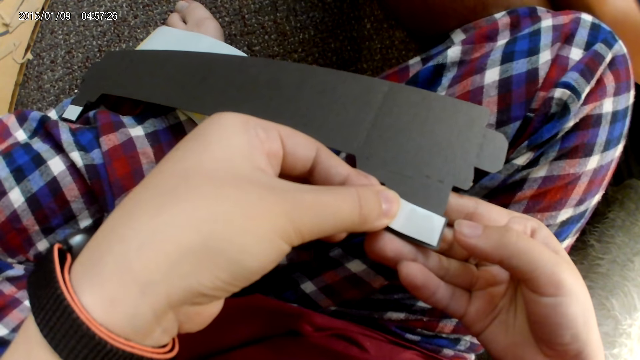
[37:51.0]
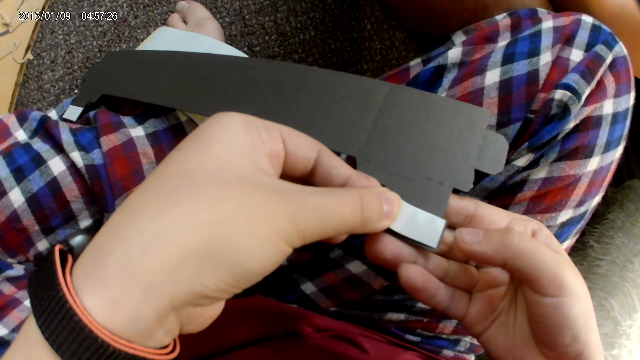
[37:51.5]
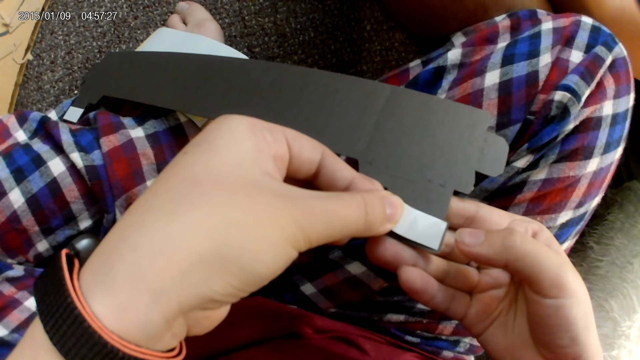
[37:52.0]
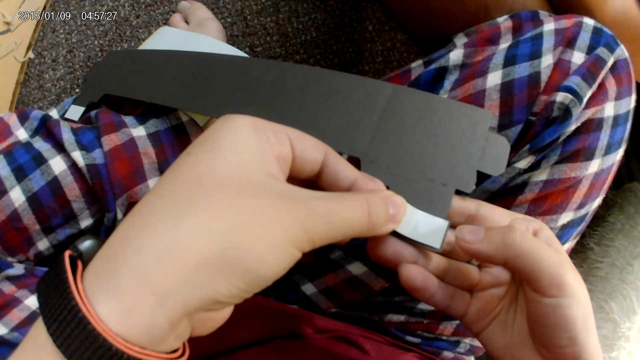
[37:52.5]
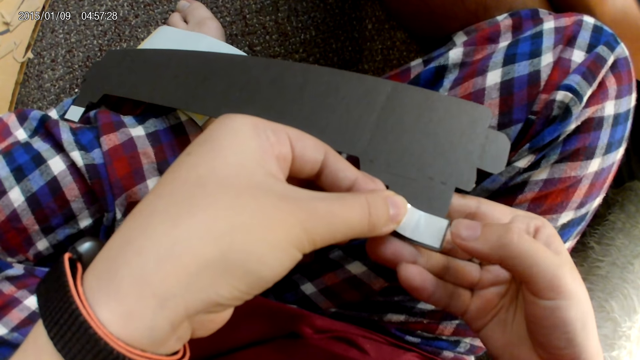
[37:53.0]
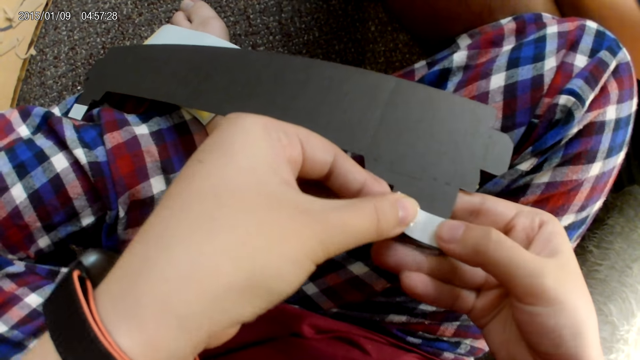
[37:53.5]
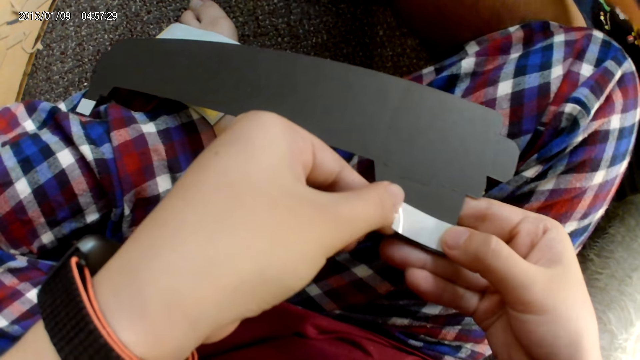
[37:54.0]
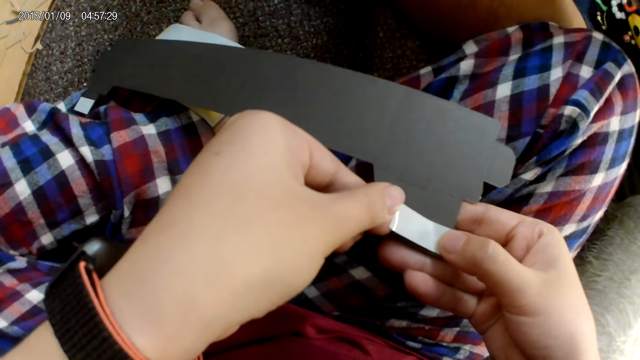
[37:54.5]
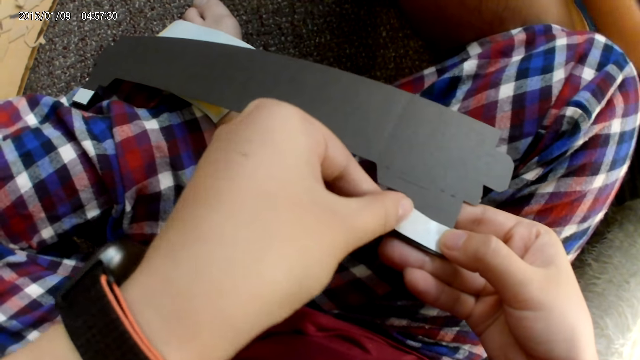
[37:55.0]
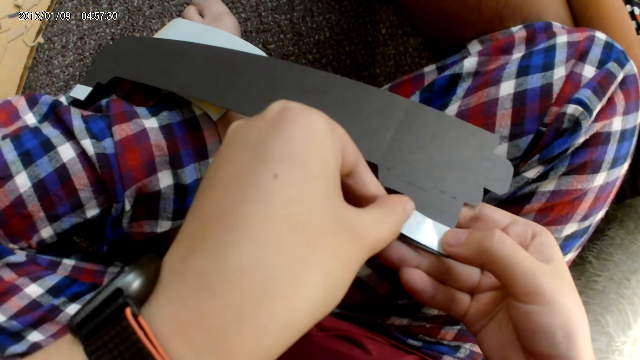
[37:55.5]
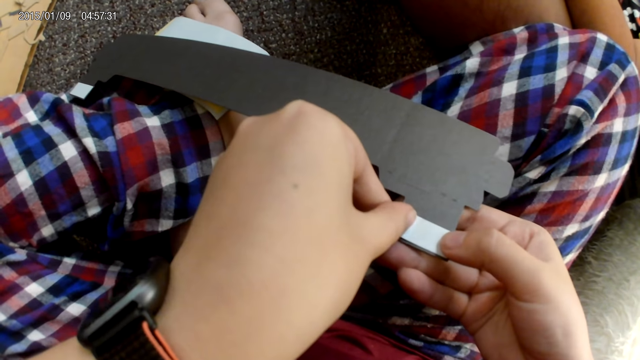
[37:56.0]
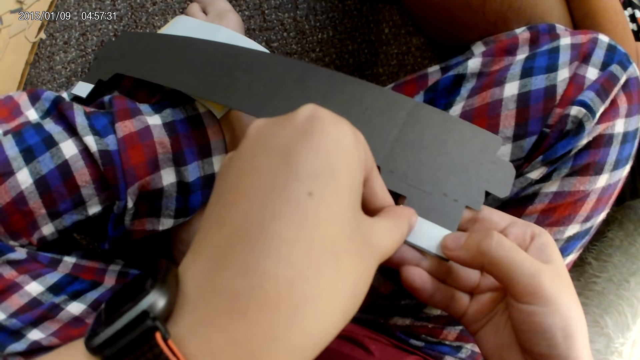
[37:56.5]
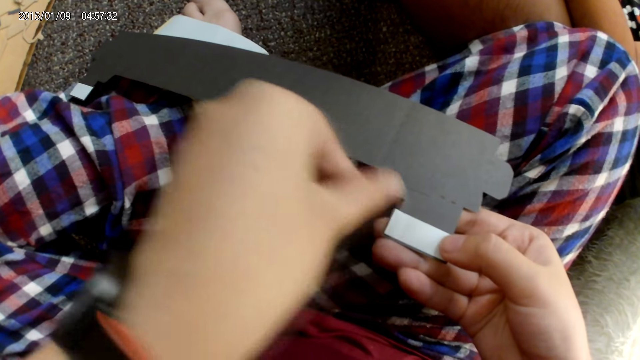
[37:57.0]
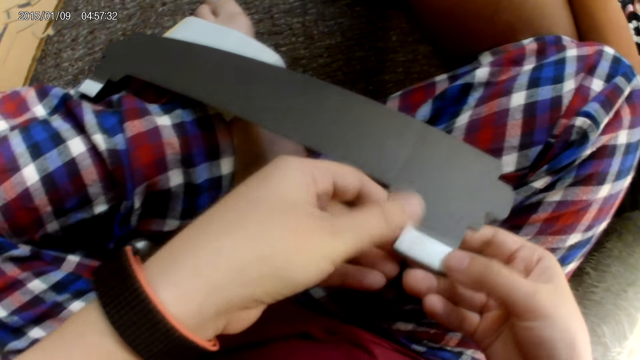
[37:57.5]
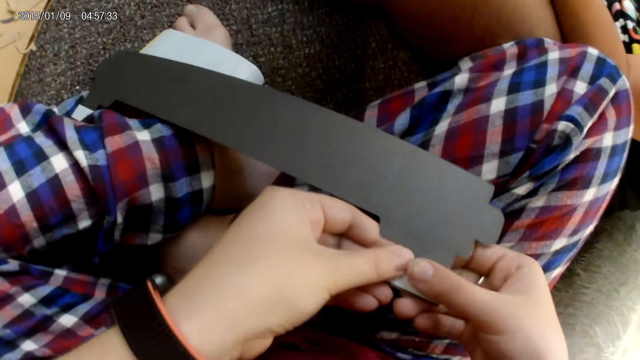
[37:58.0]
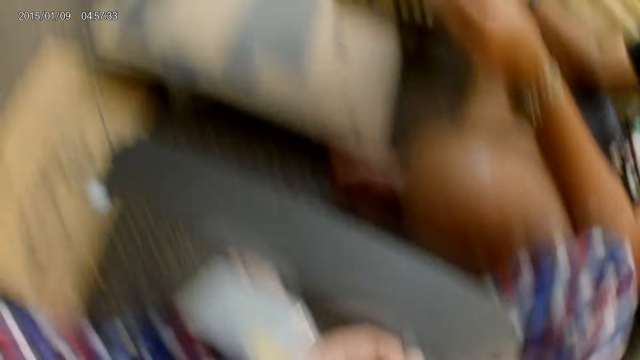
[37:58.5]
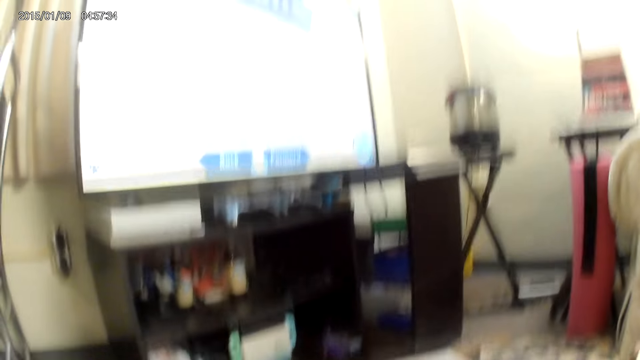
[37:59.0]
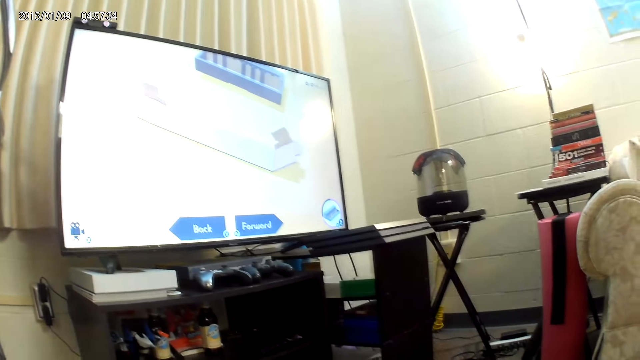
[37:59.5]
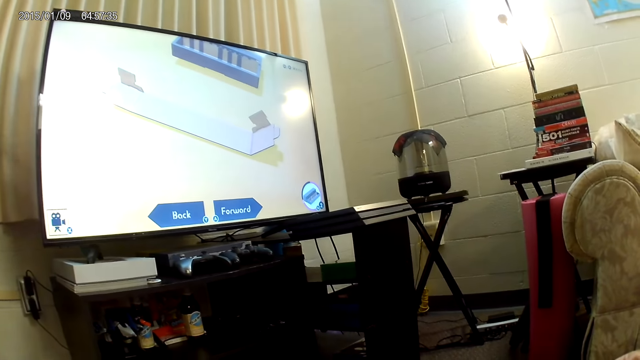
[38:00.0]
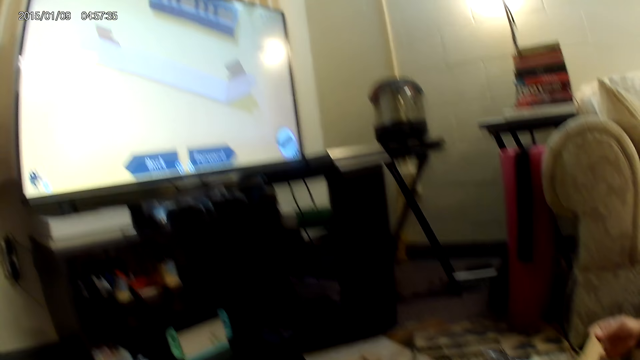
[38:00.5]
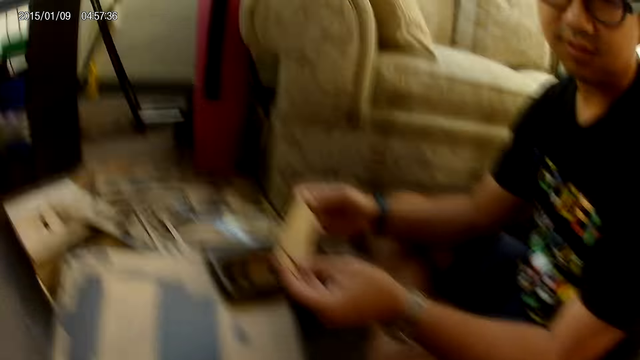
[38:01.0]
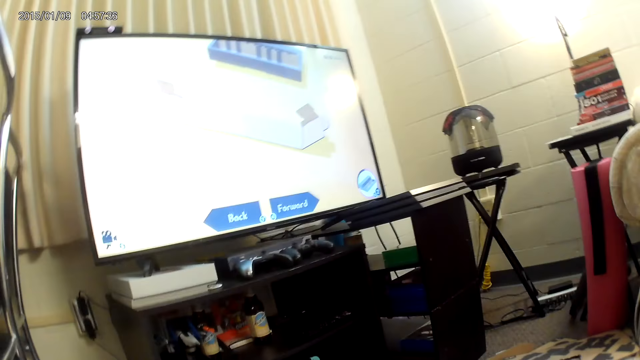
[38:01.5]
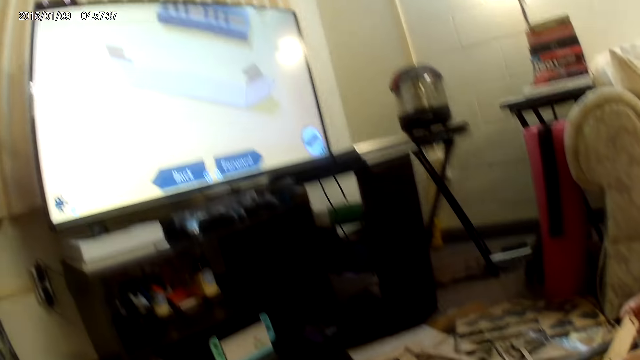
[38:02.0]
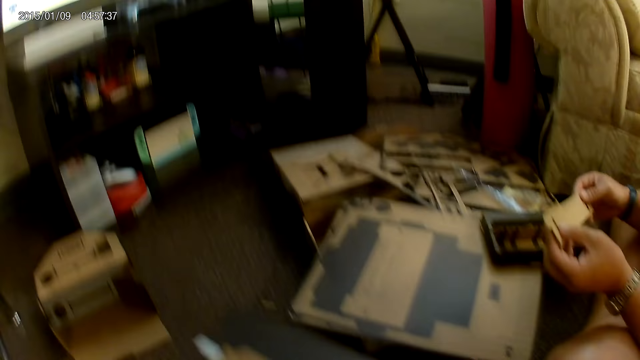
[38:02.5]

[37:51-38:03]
The camera wearer sticks the plaster on the cardboard with her left hand. She looks at the screen.

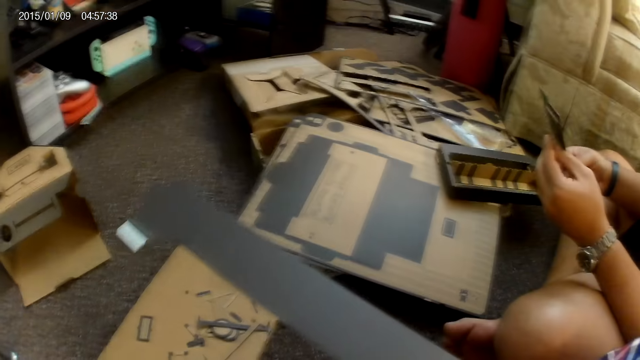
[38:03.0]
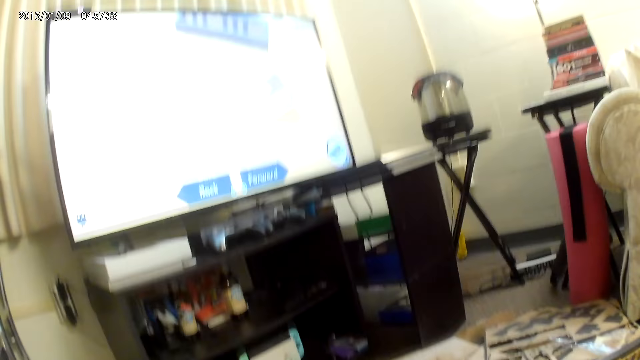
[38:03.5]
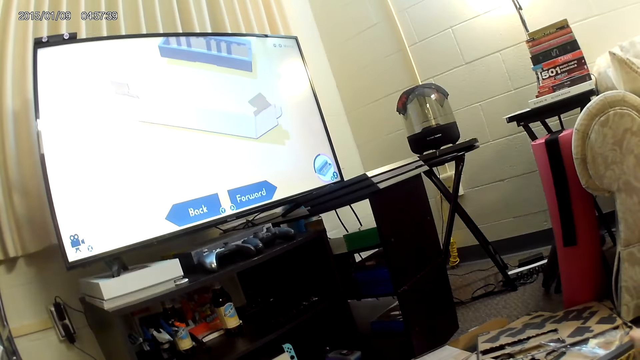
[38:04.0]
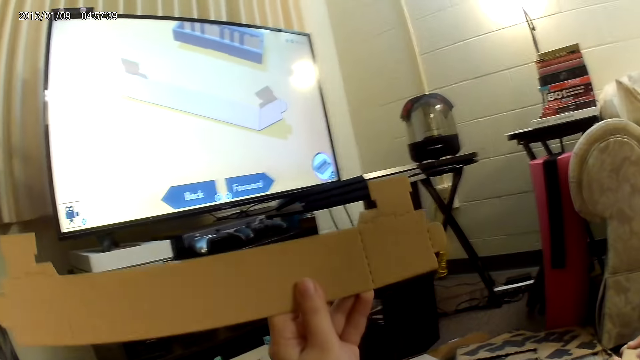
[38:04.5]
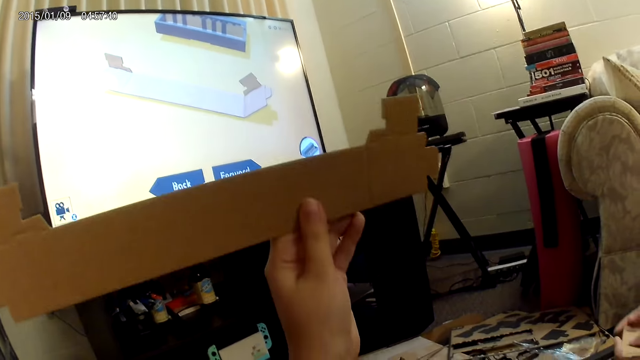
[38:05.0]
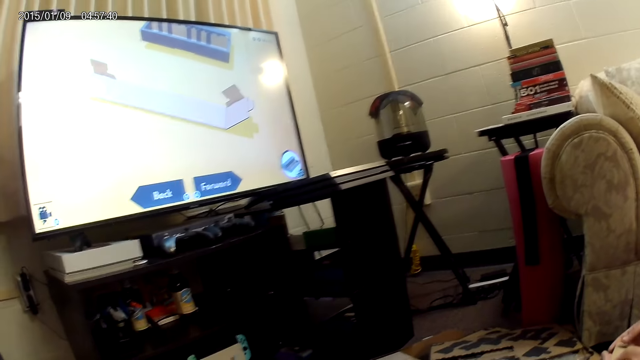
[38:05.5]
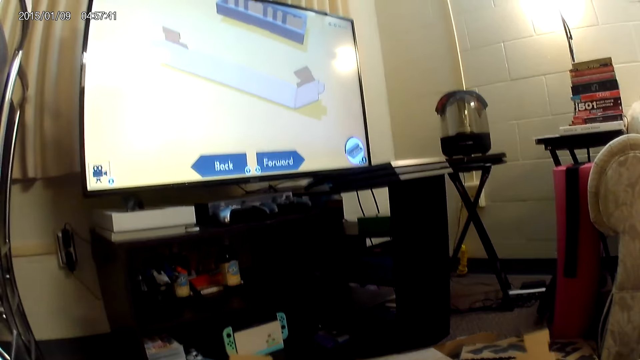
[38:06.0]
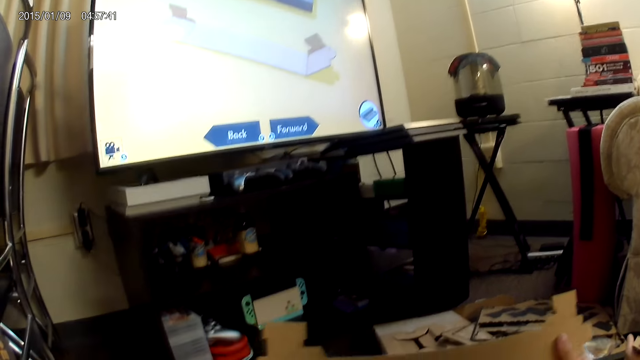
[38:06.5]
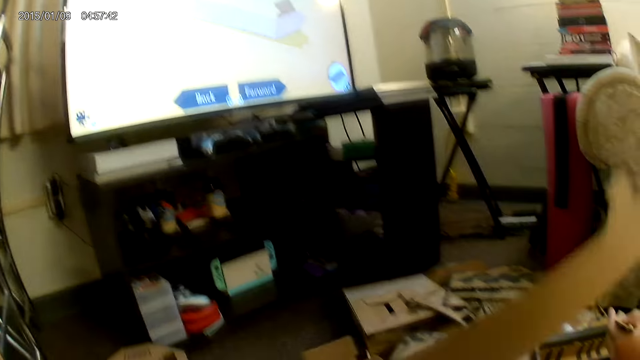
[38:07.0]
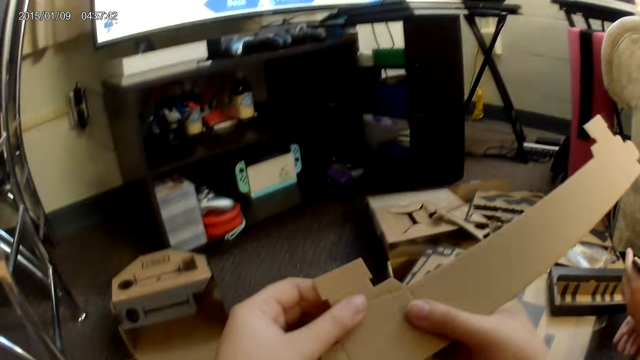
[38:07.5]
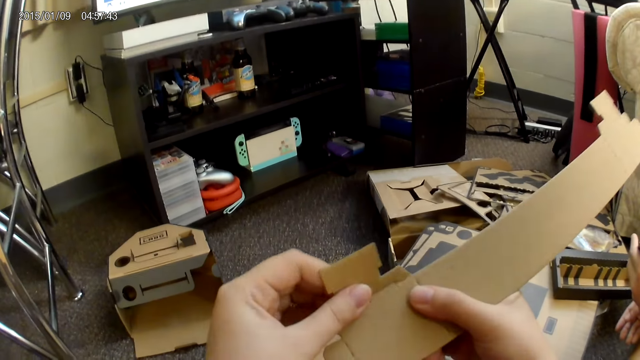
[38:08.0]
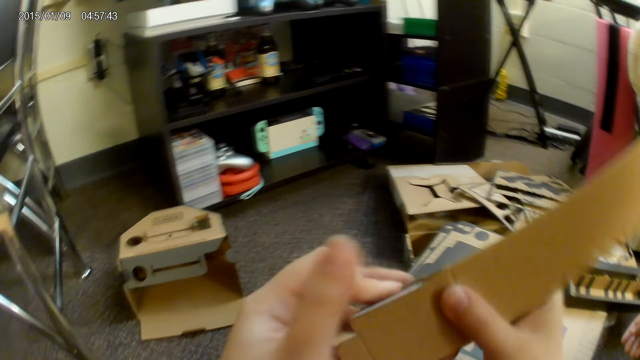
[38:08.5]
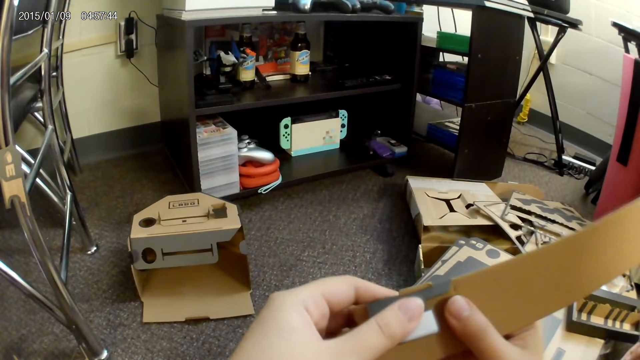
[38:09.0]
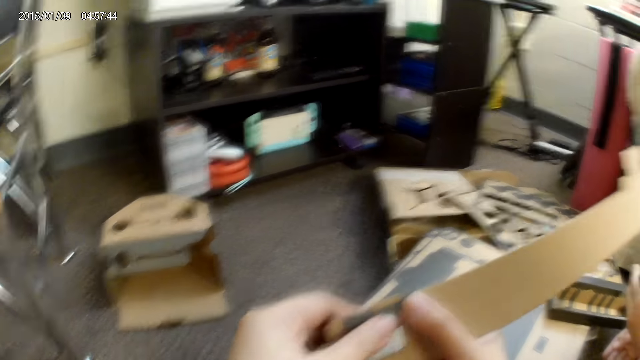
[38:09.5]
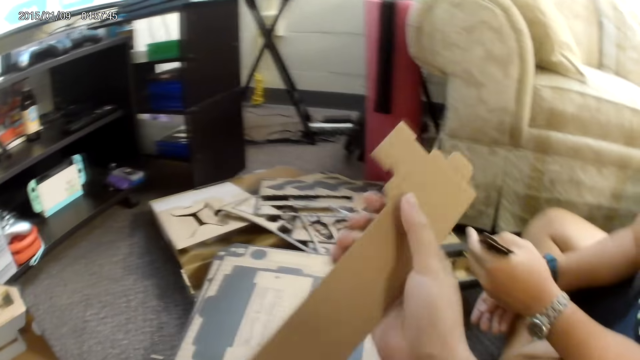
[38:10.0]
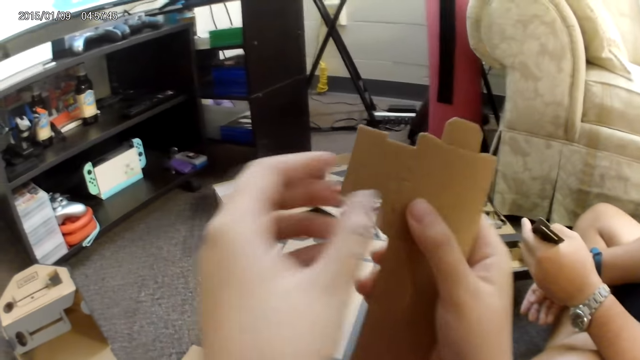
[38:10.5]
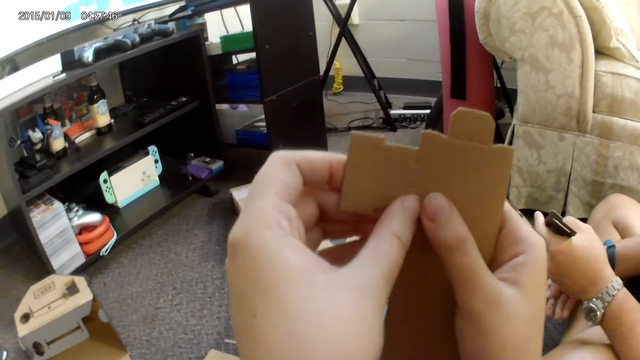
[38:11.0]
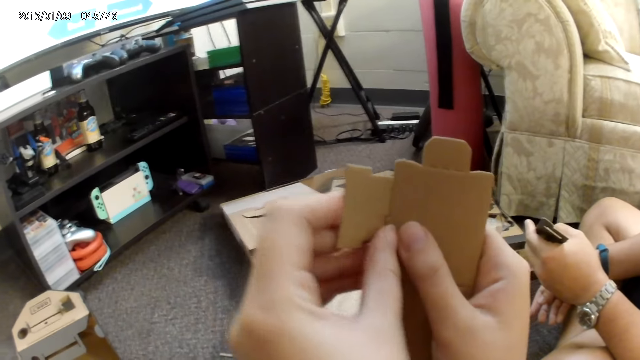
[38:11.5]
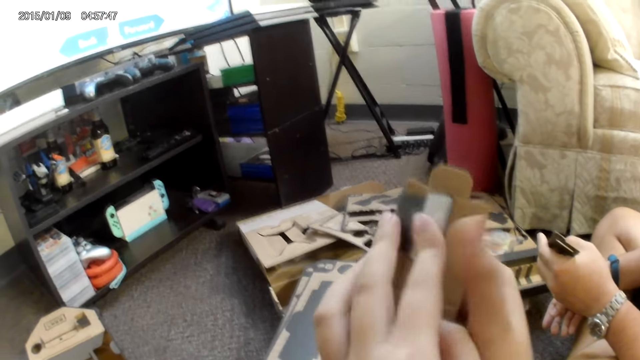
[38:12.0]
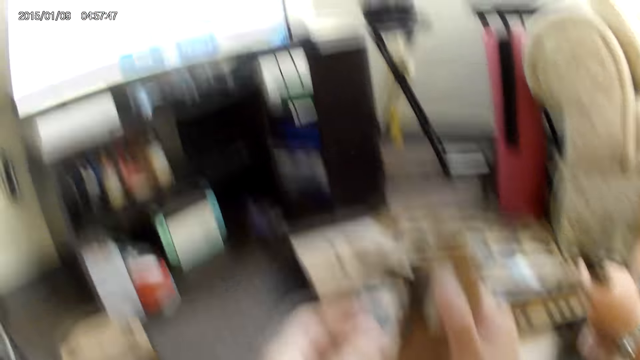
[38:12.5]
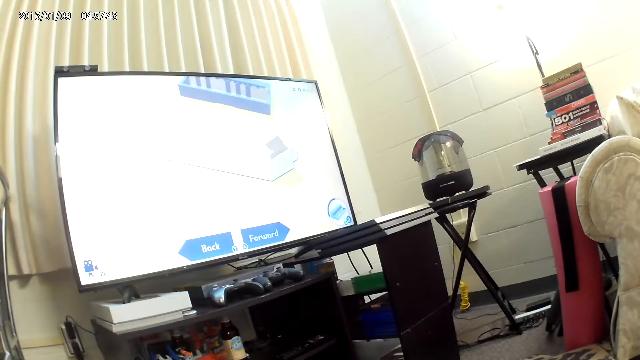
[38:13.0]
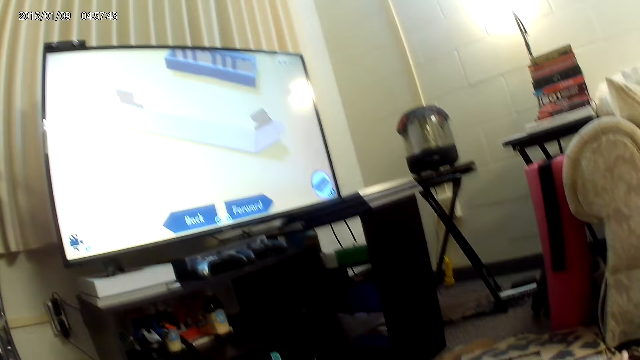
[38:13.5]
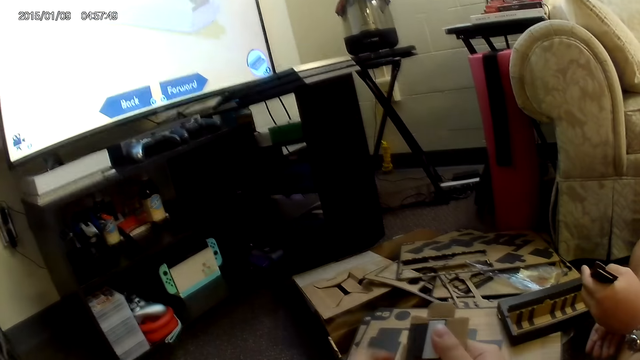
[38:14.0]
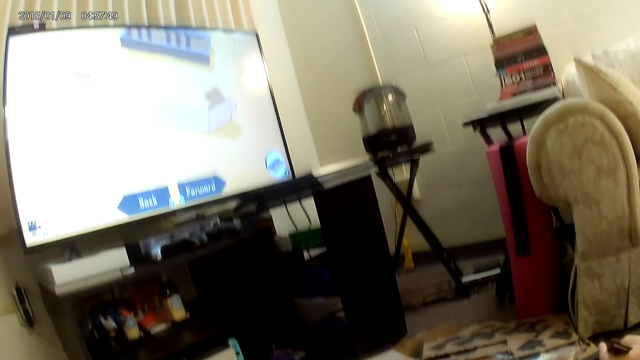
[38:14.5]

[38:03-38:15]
The camera wearer lifts the cardboard with her left hand. She adjusts the cardboard with both hands. She folds the cardboard. She looks at the screen.
